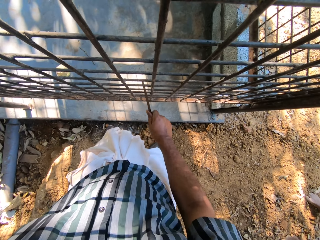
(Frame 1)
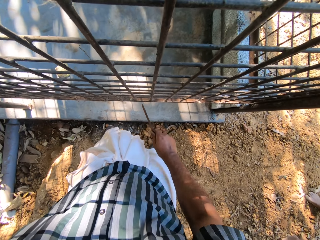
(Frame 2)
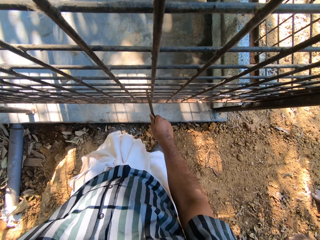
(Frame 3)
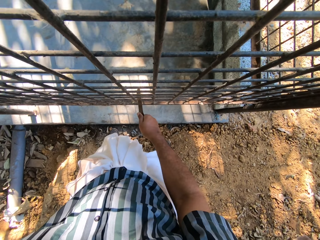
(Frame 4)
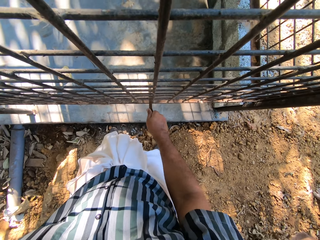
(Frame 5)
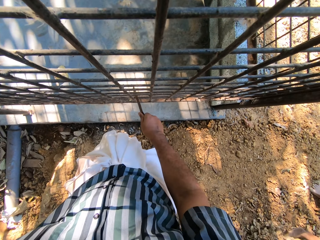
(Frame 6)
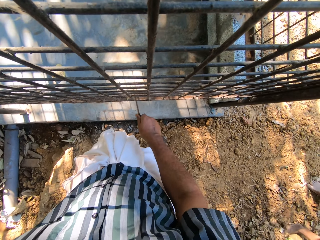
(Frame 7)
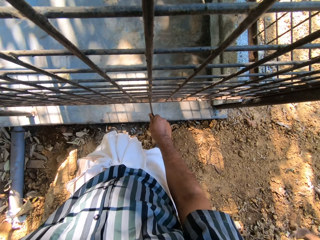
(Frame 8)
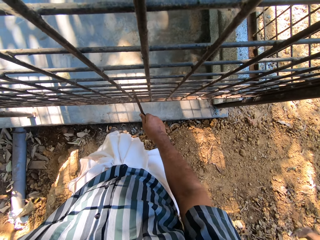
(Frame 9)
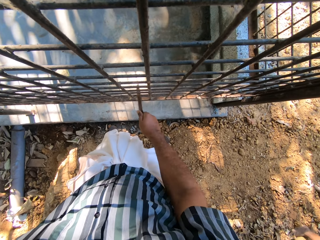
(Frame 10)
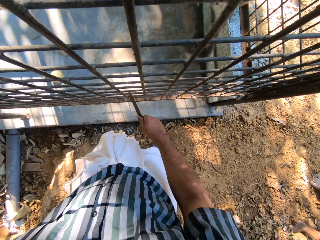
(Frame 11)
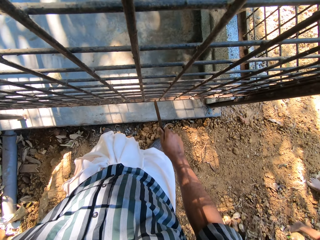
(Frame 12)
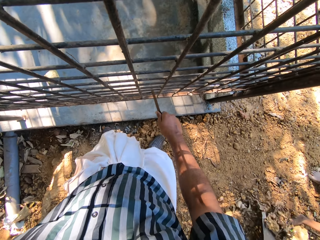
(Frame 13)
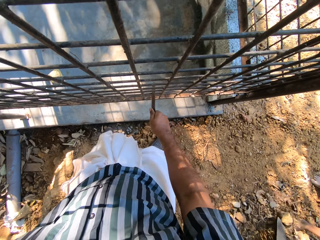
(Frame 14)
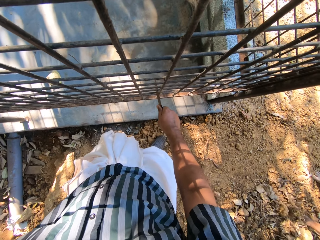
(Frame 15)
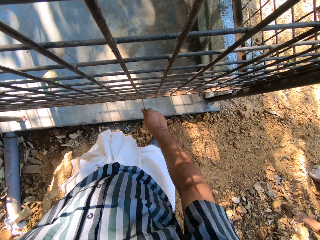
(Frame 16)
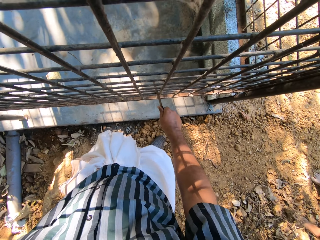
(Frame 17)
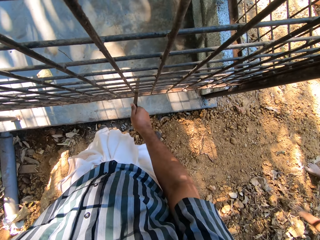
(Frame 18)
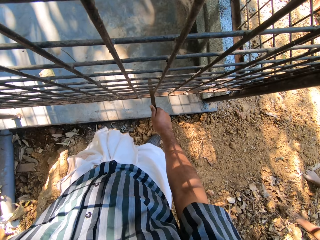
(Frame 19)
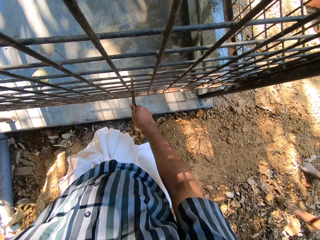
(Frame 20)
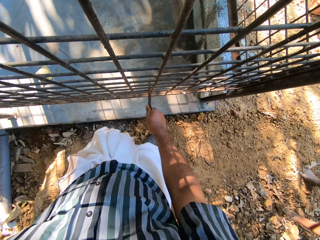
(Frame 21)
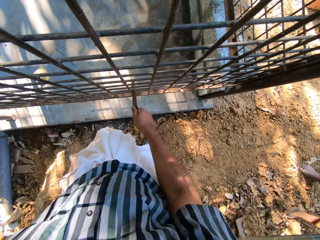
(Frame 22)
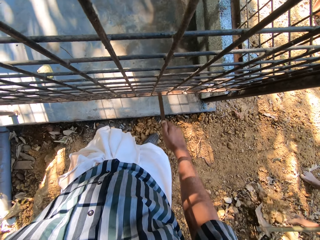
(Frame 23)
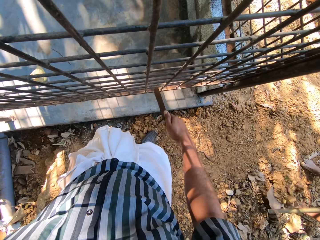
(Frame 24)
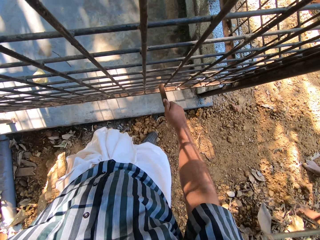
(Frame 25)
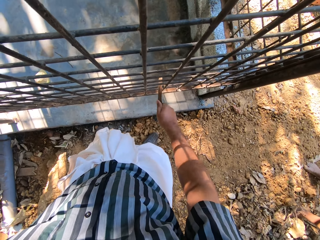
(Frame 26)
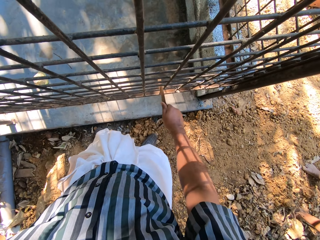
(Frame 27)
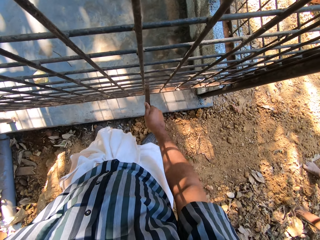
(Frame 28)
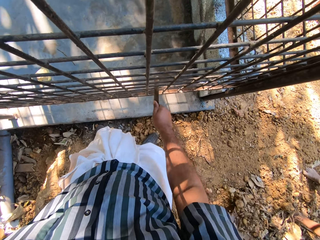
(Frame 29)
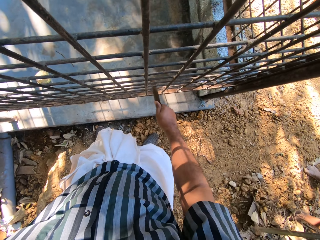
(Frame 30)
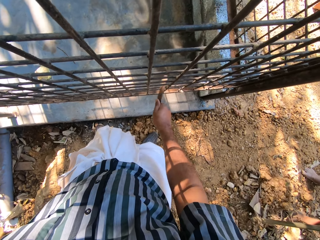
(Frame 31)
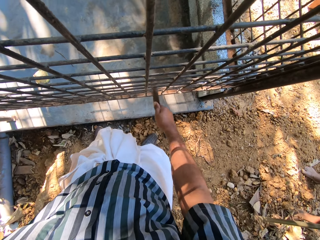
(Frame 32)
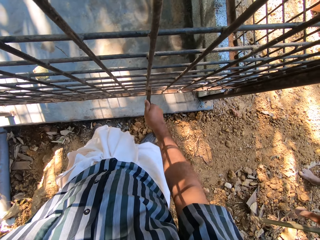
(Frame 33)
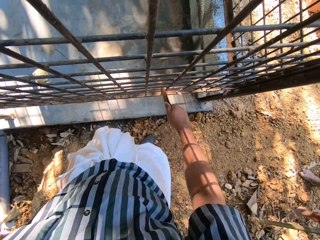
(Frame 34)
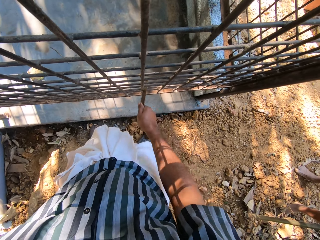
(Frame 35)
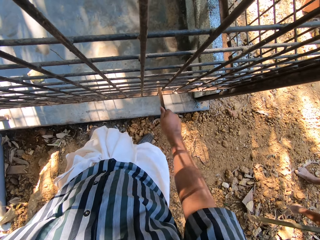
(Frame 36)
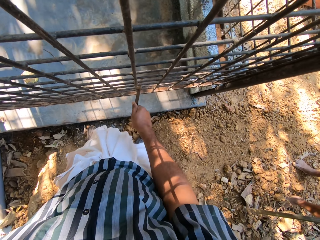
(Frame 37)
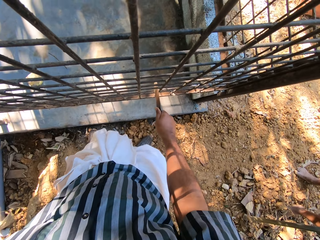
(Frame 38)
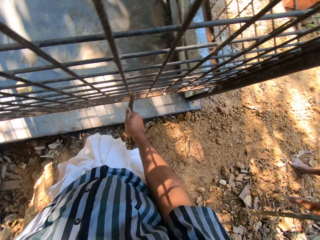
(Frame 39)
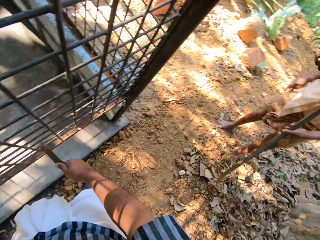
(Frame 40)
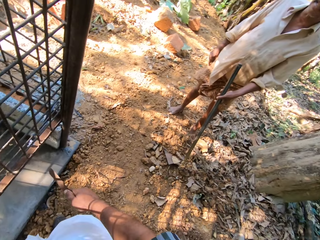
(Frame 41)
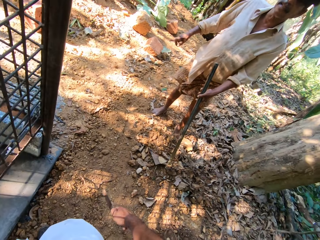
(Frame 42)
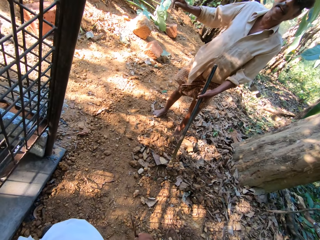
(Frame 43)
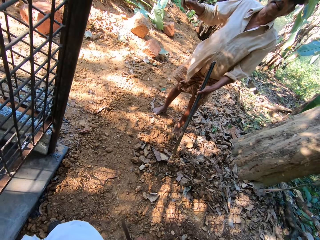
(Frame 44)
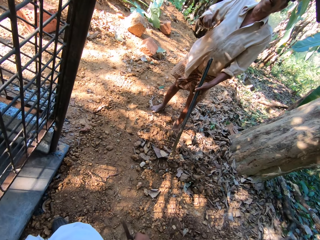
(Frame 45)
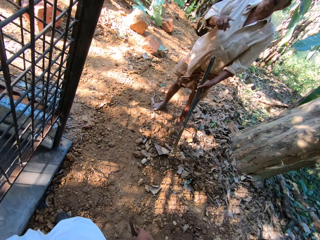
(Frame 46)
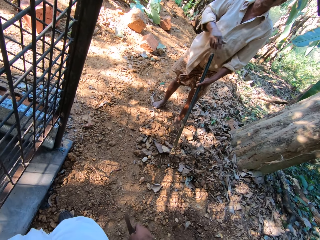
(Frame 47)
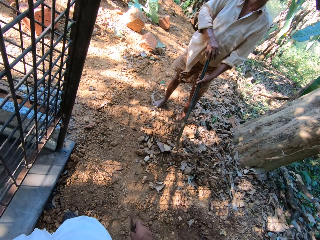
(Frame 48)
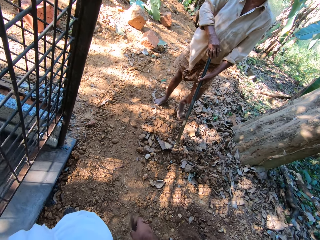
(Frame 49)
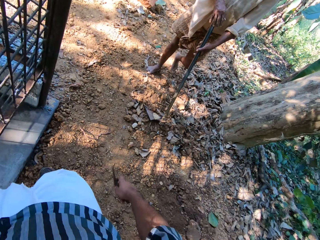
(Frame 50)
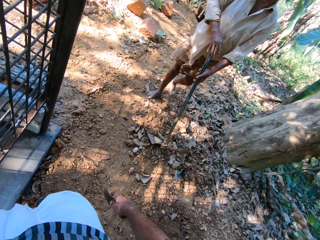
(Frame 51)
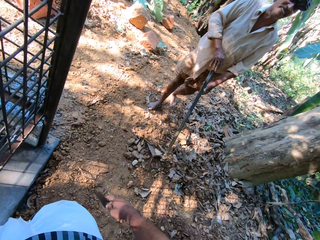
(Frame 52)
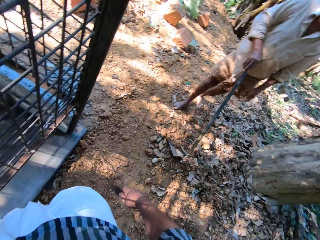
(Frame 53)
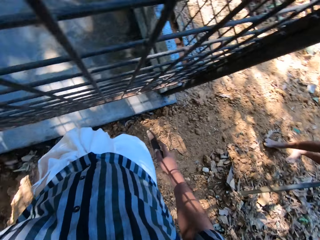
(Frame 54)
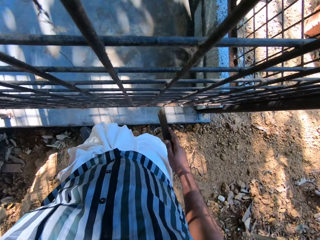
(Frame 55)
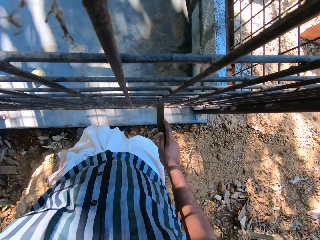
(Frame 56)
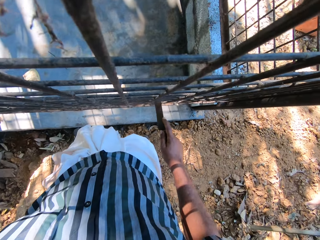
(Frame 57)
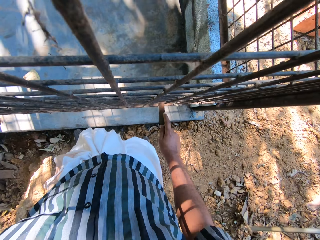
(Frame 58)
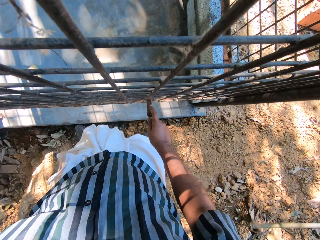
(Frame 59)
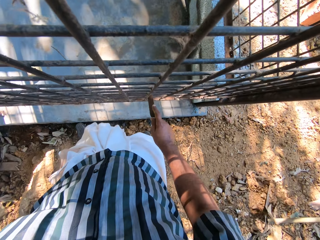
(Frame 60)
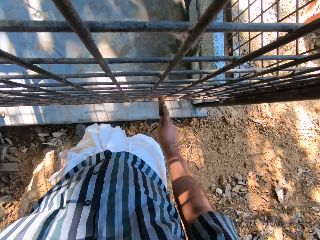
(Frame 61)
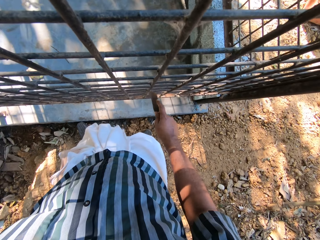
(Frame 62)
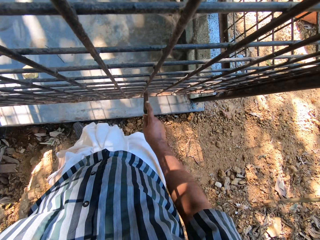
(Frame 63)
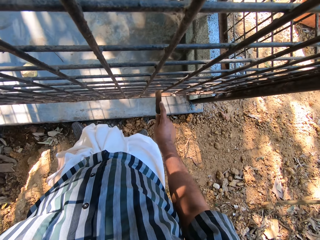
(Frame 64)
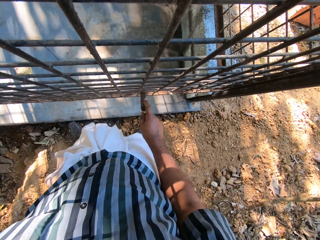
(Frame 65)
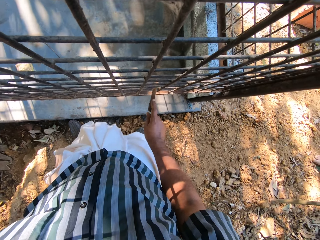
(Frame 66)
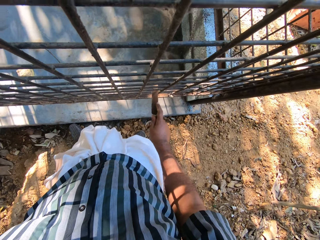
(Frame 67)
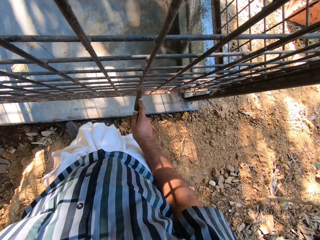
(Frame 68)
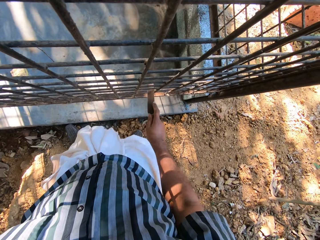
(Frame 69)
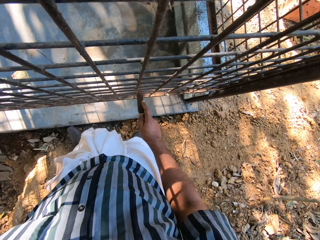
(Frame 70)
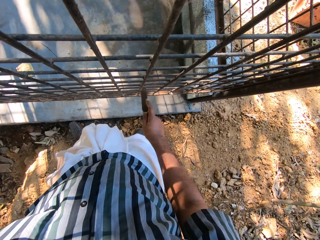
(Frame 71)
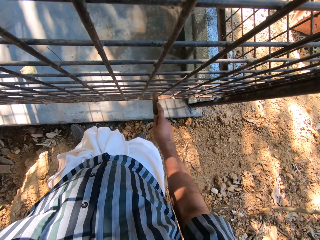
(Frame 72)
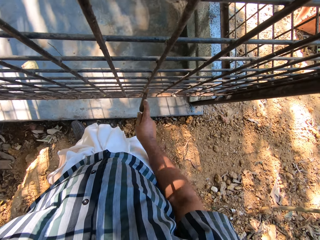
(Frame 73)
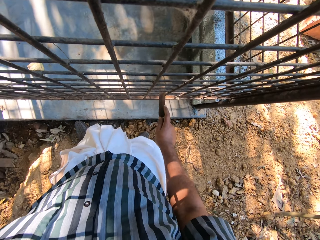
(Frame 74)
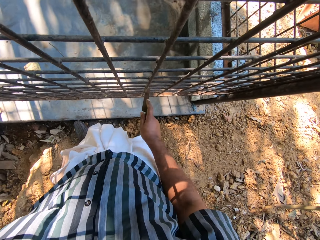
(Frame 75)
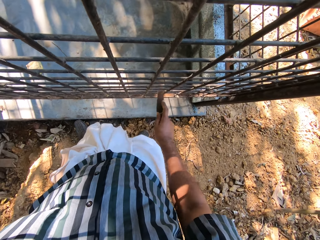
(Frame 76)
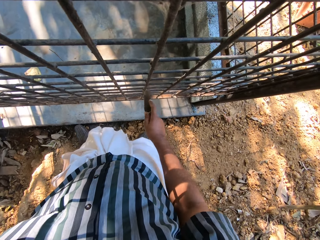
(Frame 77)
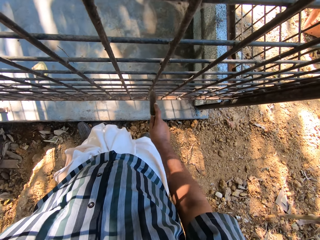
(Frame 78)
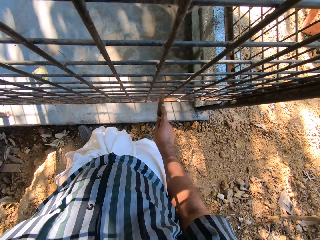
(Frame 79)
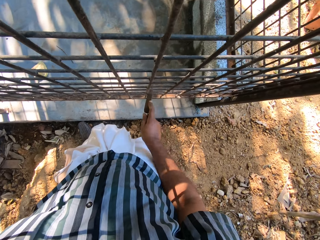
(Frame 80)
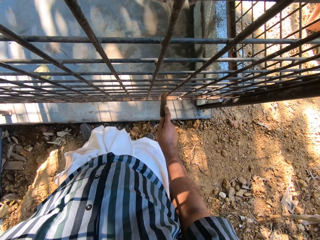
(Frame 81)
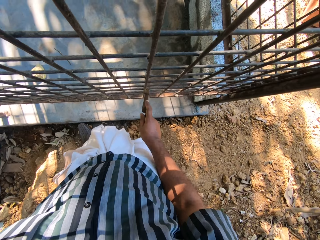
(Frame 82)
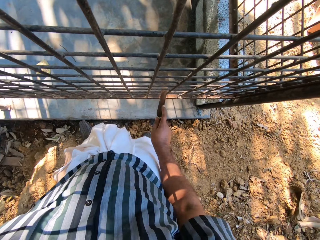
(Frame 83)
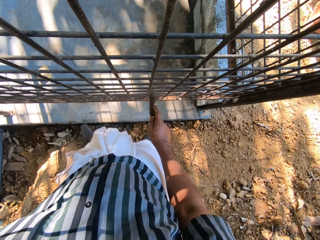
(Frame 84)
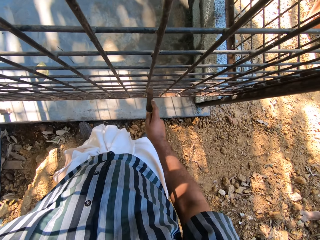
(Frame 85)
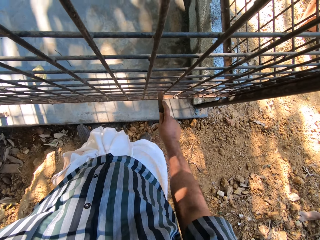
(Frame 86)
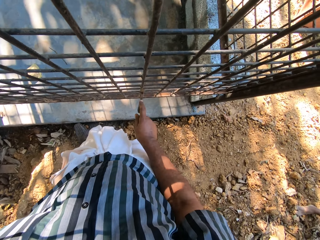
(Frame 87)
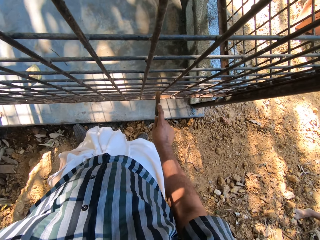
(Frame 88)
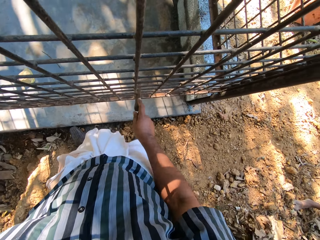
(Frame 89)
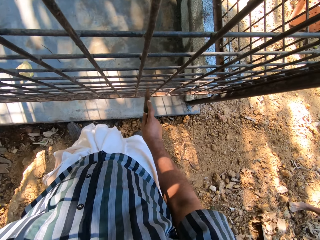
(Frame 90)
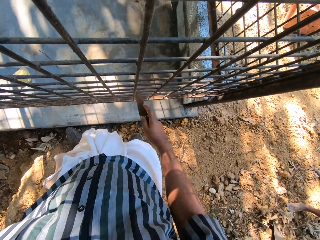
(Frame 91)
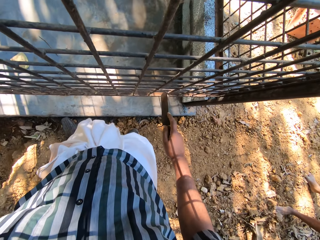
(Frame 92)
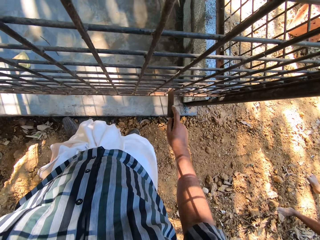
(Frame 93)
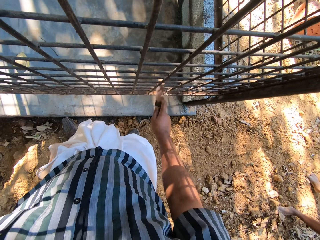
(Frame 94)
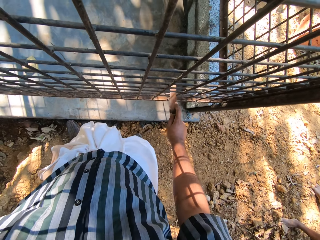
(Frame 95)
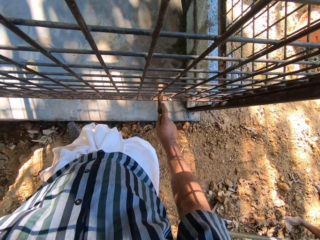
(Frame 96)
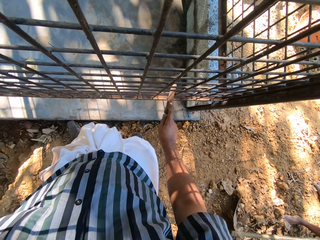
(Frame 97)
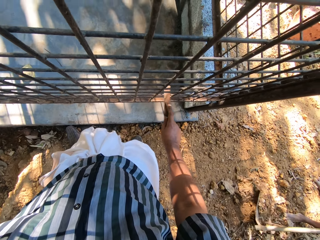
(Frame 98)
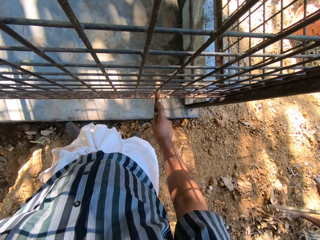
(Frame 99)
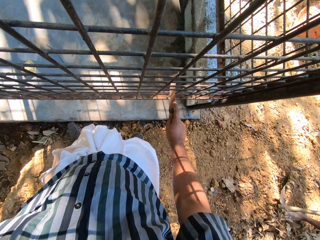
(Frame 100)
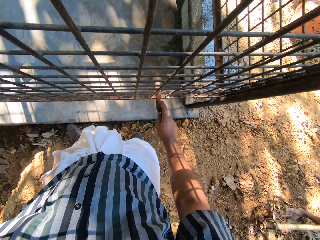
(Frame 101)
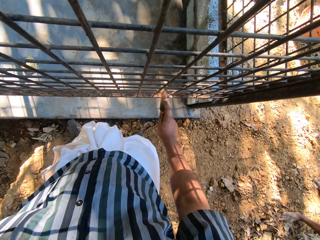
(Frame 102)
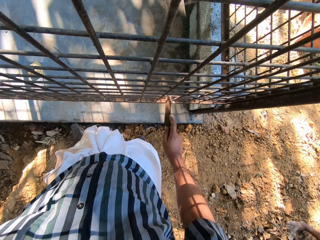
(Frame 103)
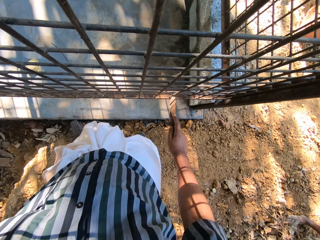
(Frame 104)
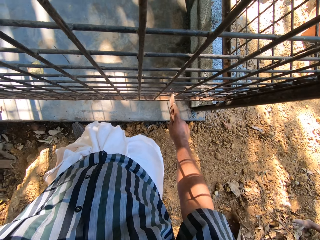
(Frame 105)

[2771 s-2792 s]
The man packs some dirt on the ground with the hoe in both hands. The man interacts with the camera wearer. The camera wearer scrapes the metal cage with the file in his right hand. The man moves the hoe on the ground with both hands and picks up the hoe from the ground with both hands.
